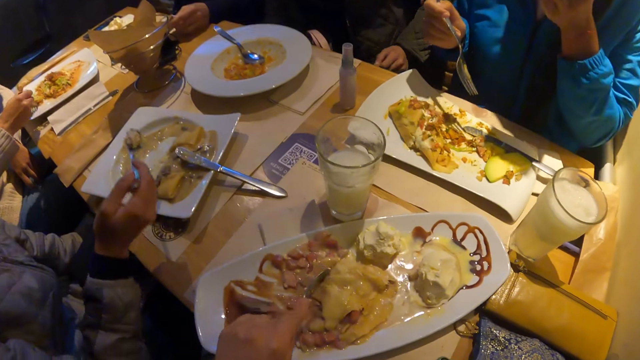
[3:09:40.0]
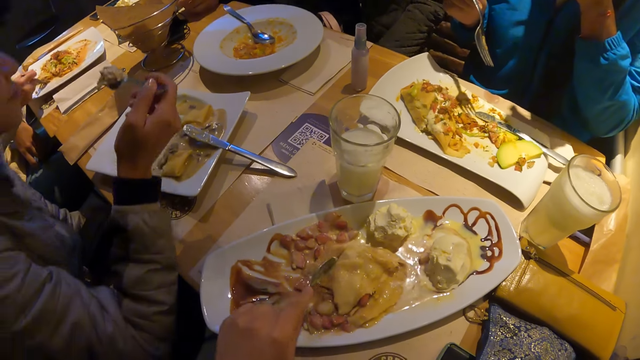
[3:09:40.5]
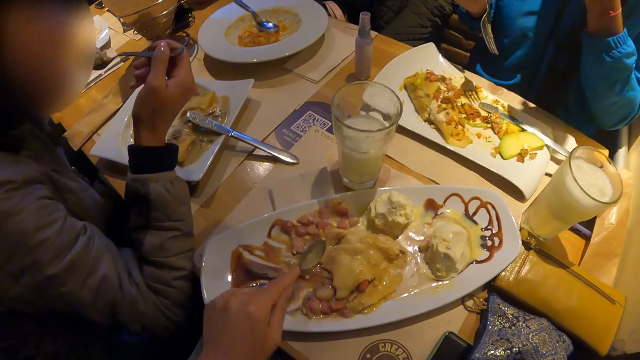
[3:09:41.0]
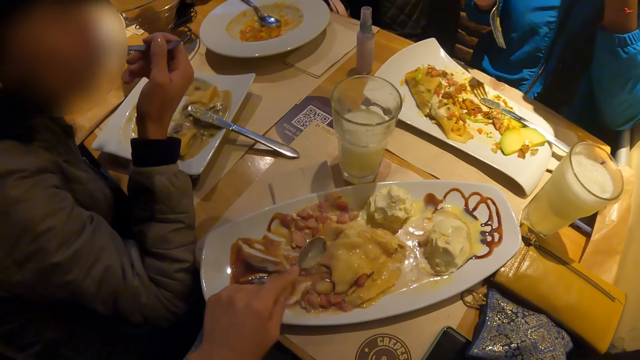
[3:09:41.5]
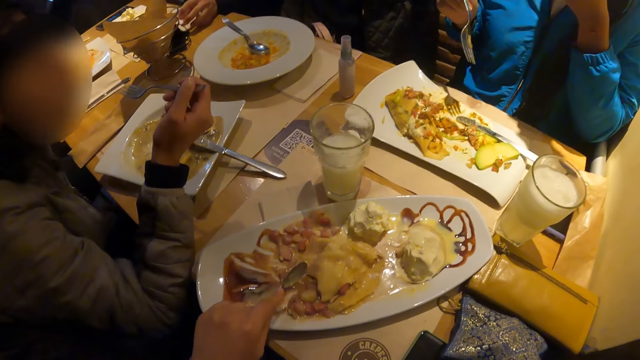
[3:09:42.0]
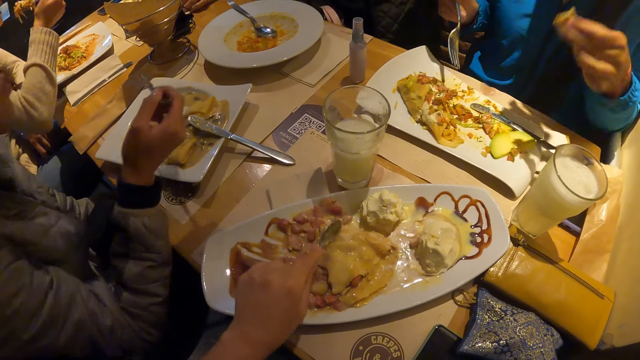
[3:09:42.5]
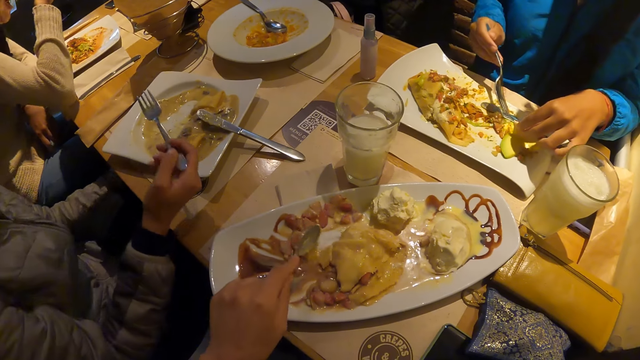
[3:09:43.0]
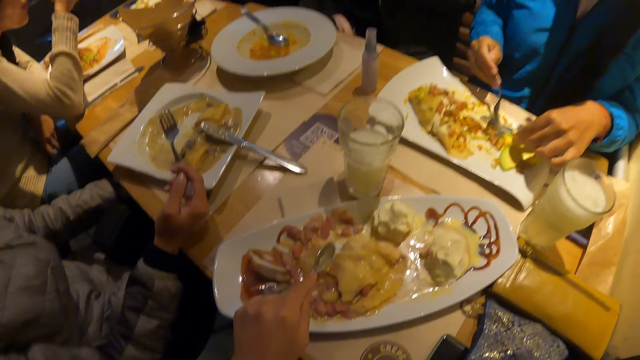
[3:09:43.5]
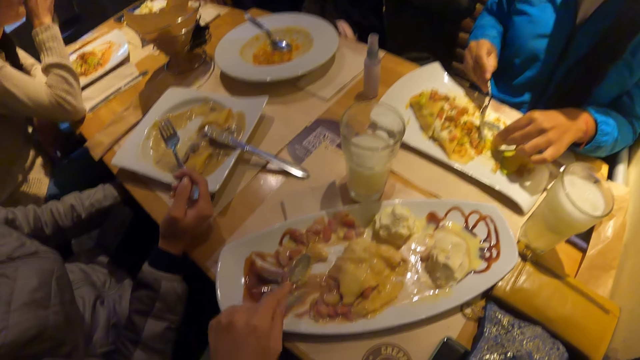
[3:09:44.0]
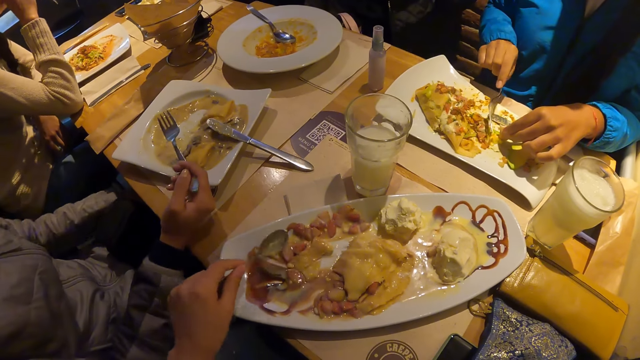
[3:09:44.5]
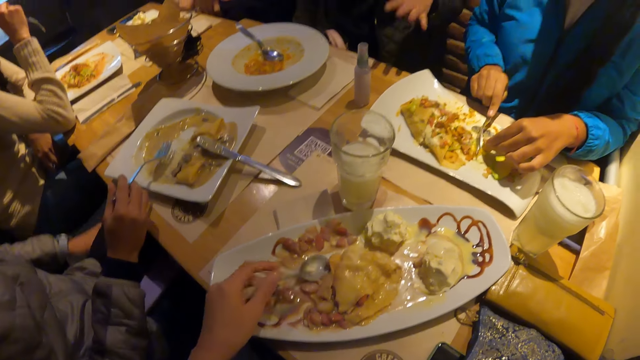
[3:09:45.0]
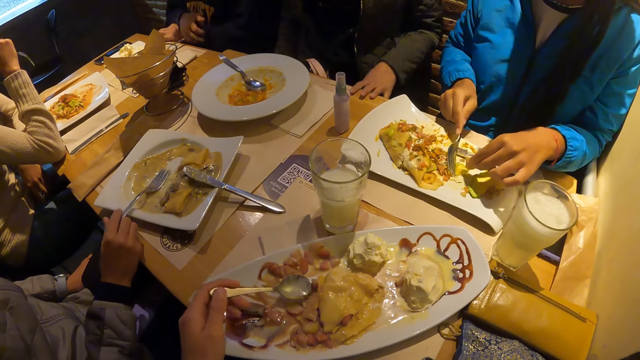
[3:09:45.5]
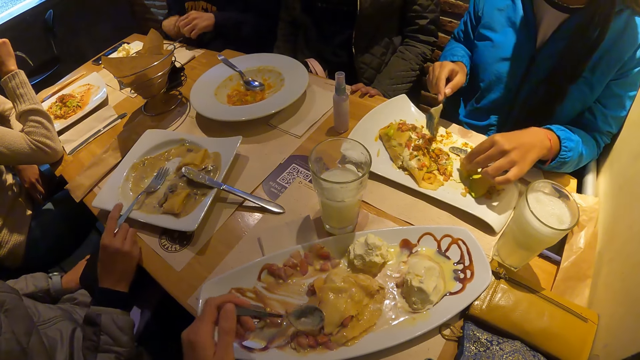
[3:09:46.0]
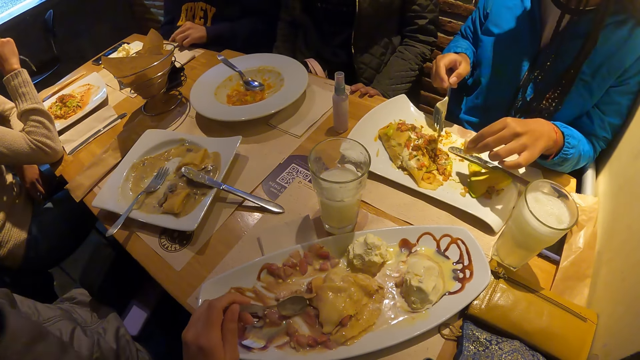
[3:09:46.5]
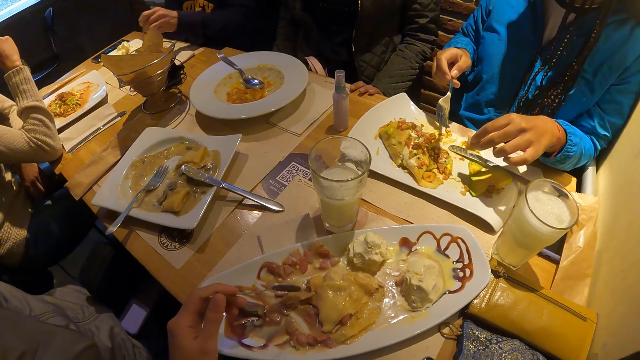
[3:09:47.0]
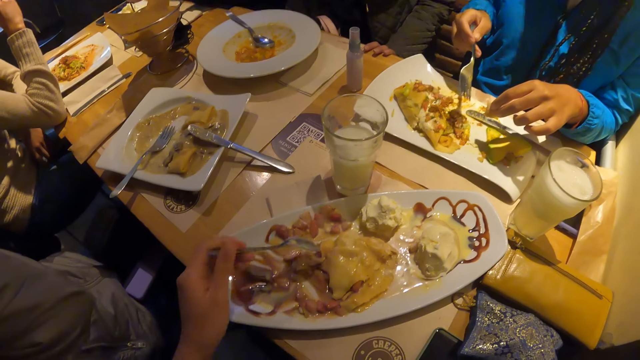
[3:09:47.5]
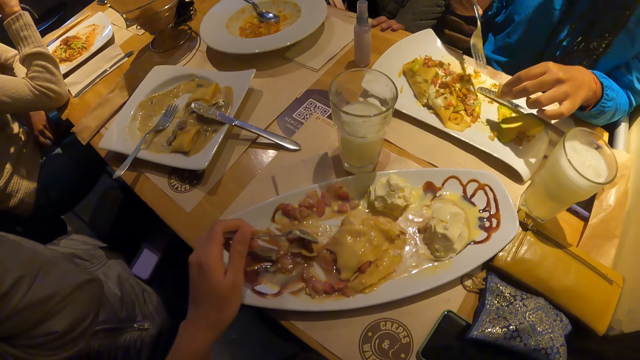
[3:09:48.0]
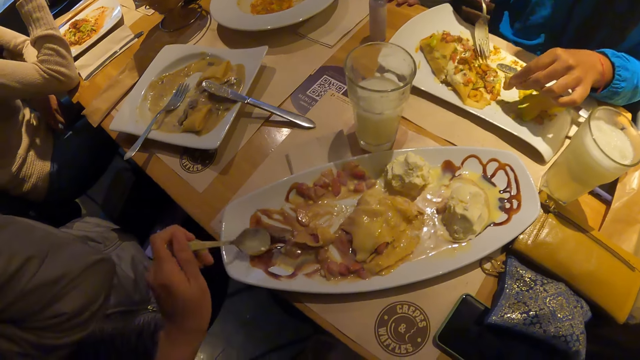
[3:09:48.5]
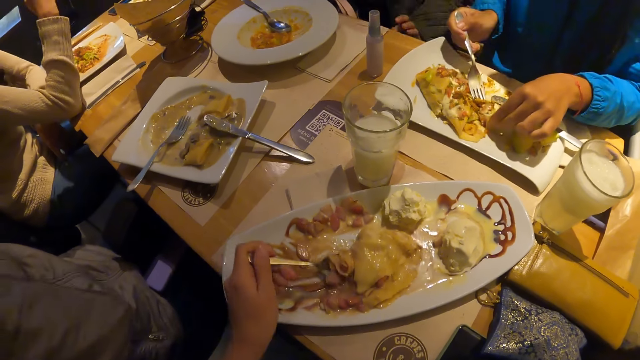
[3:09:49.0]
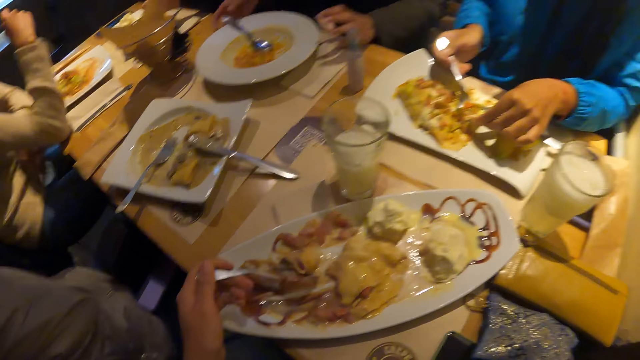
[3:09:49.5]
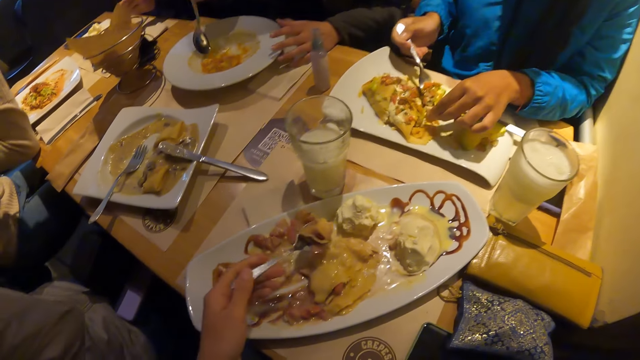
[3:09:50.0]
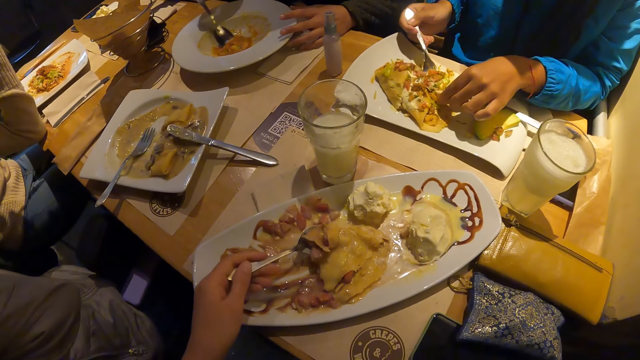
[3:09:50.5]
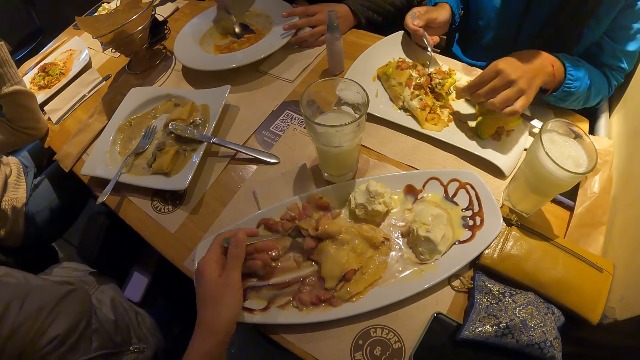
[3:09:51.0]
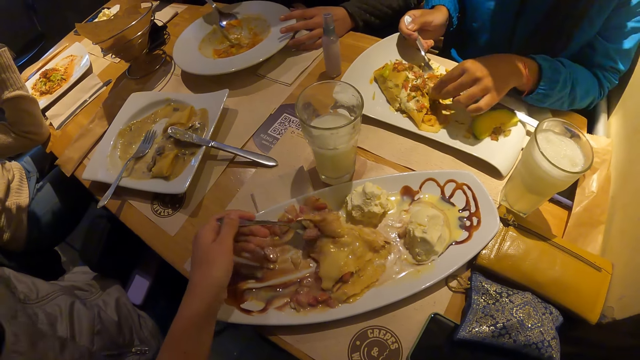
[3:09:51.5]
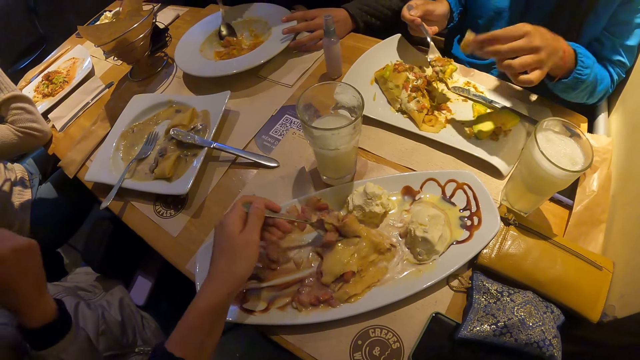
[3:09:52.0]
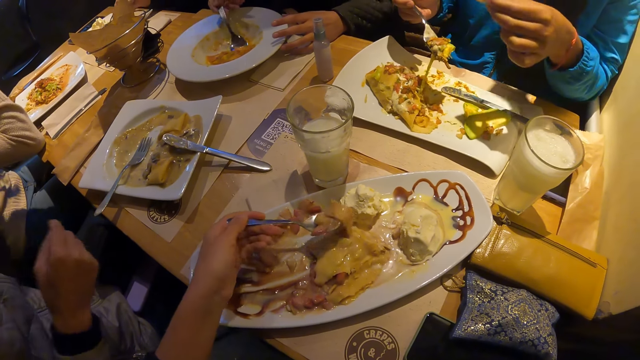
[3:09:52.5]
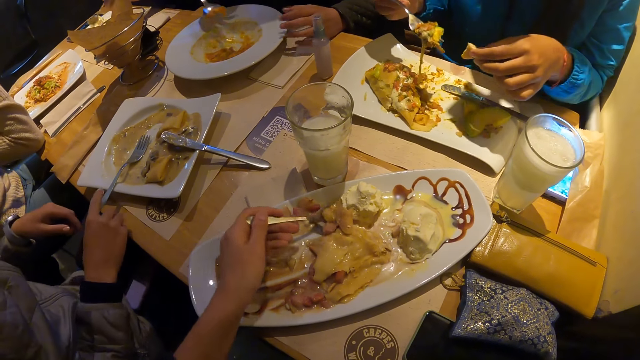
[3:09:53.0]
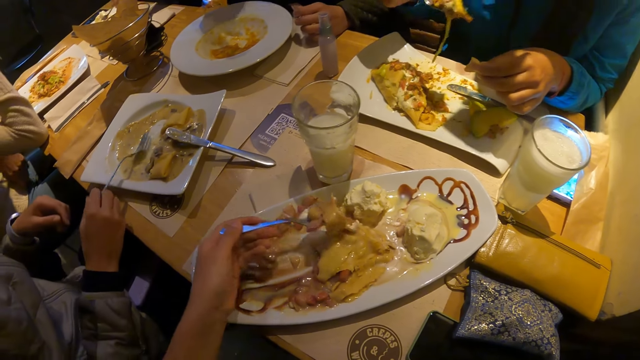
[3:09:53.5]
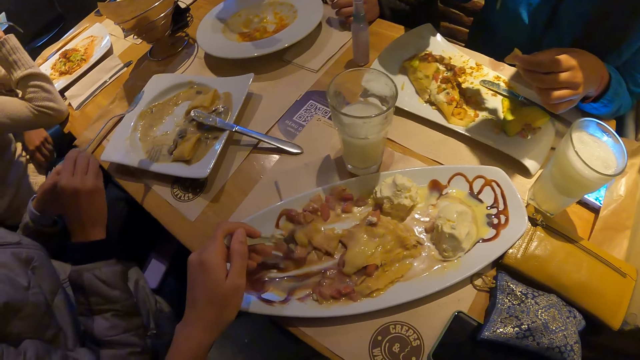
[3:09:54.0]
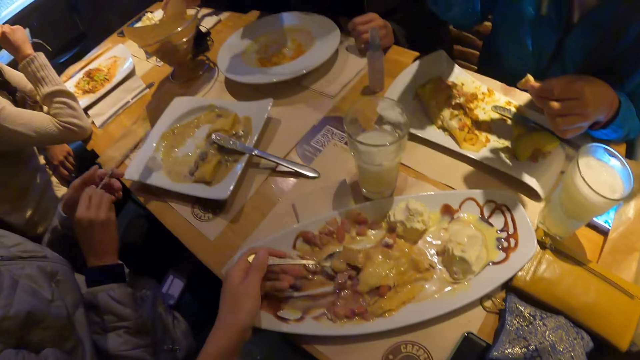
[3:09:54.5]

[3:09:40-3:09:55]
A woman eats the crepe in the plate with the fork in her right hand. The camera wearer moves food with a spoon. They move the food with the spoon again. They scoop the food with the spoon. They scoop the food with the spoon again.

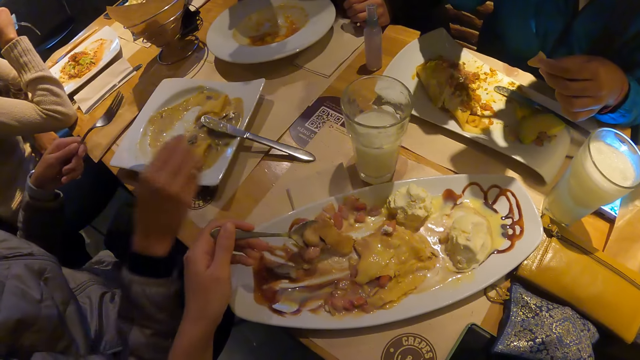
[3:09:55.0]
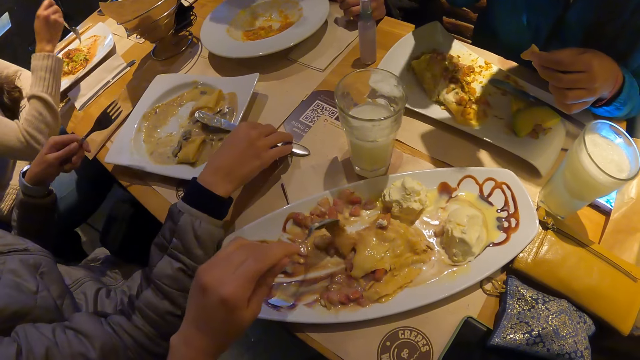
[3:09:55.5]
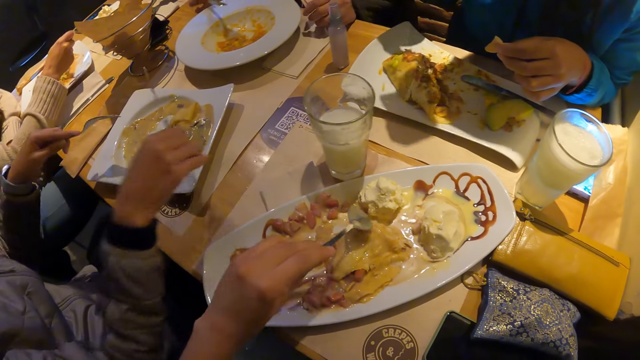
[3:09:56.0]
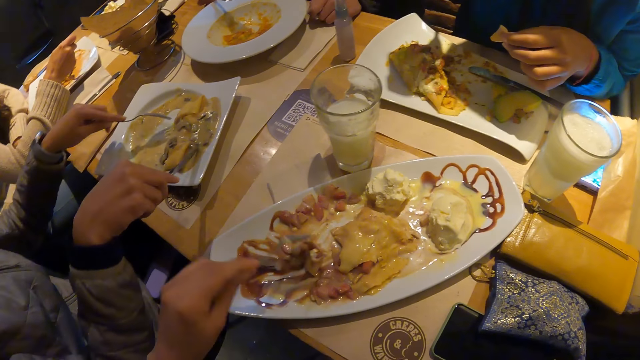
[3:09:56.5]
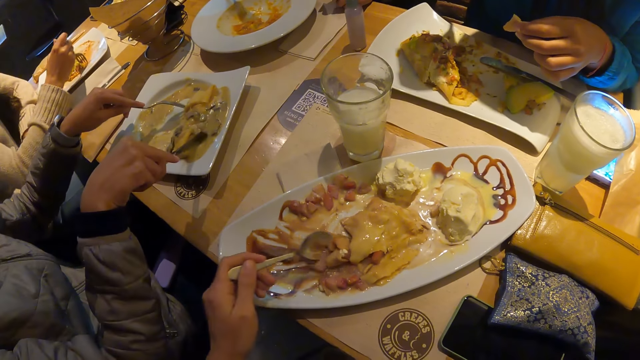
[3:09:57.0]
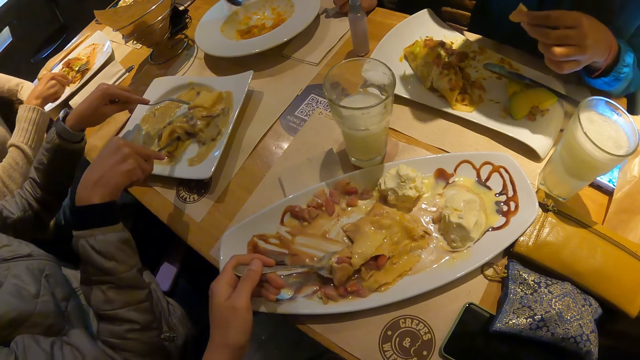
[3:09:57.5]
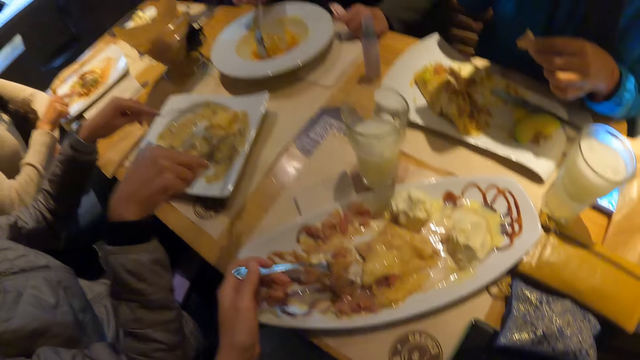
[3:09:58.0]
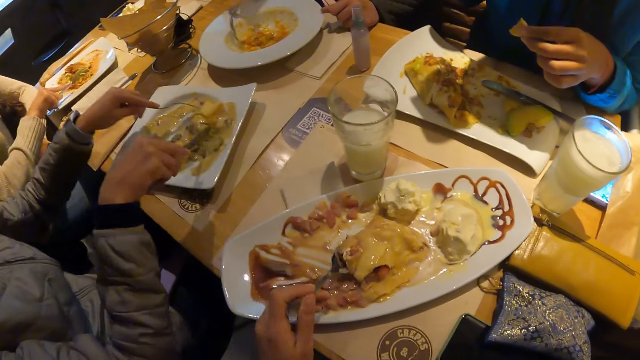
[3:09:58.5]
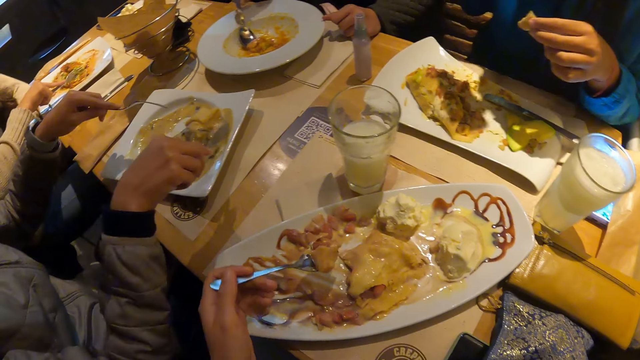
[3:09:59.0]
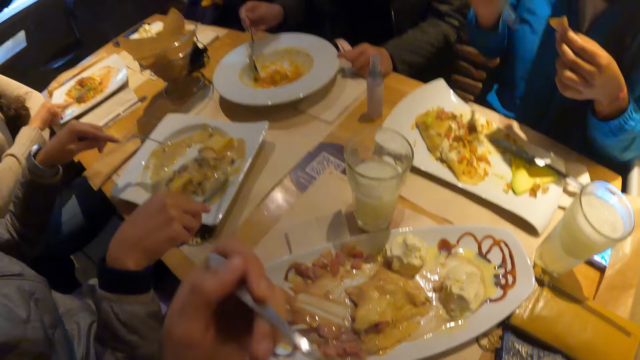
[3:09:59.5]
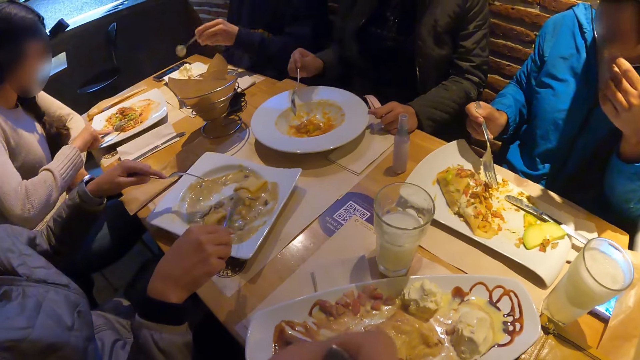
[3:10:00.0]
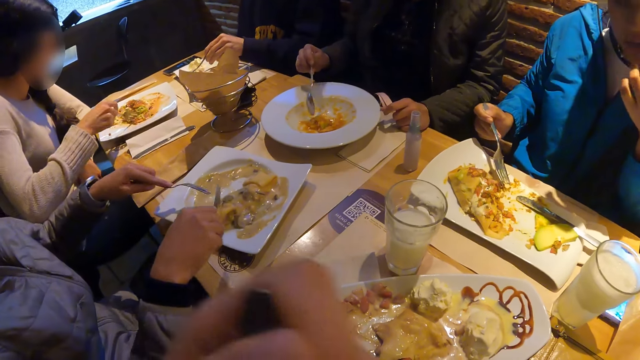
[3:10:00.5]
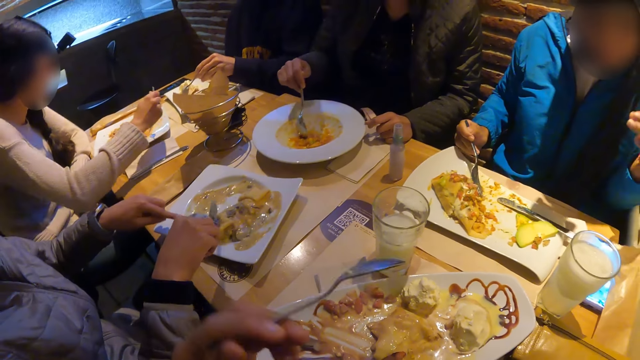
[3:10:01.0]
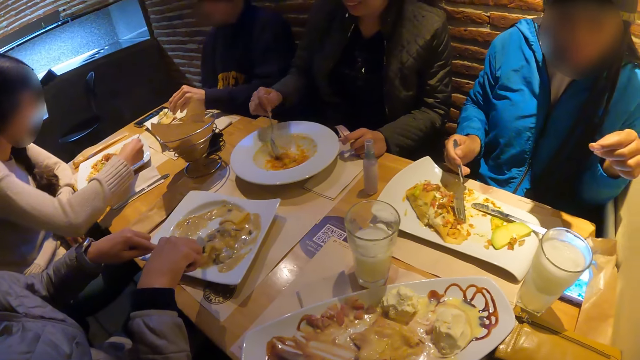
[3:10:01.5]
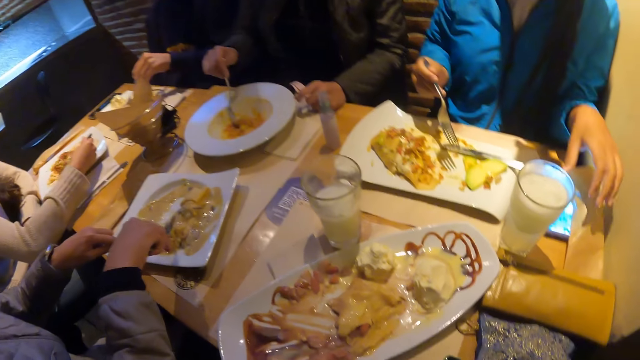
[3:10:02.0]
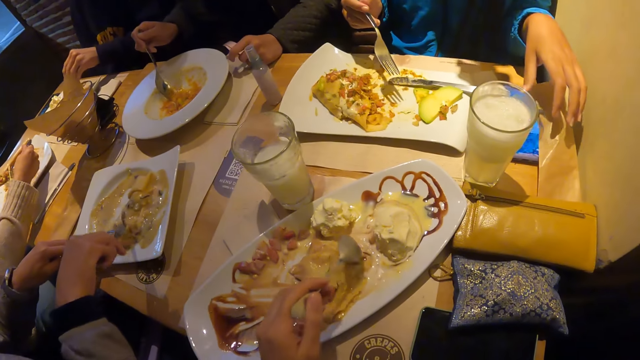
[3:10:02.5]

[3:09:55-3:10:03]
The camera wearer moves food with a spoon. The woman cuts the crepe in the plate with the knife in her right hand. The camera wearer eats the food.
